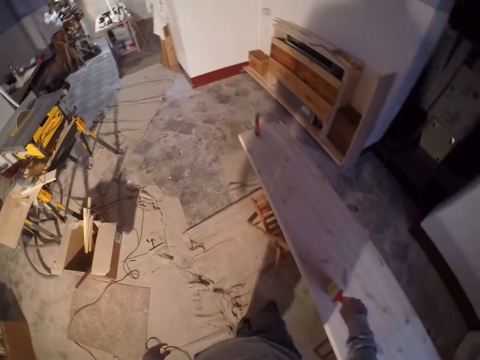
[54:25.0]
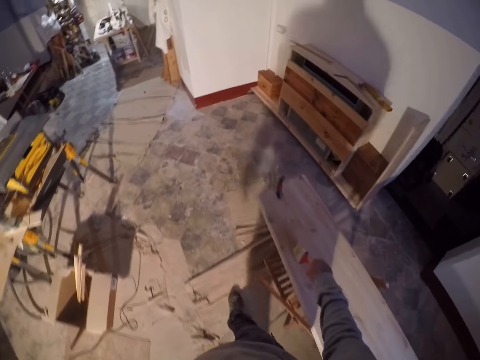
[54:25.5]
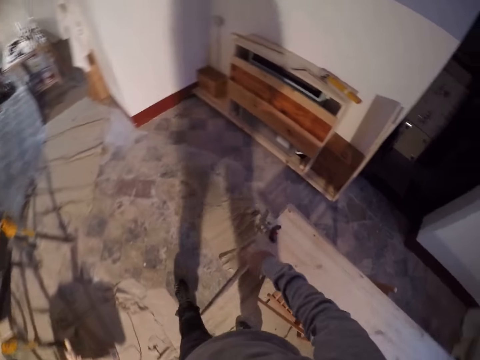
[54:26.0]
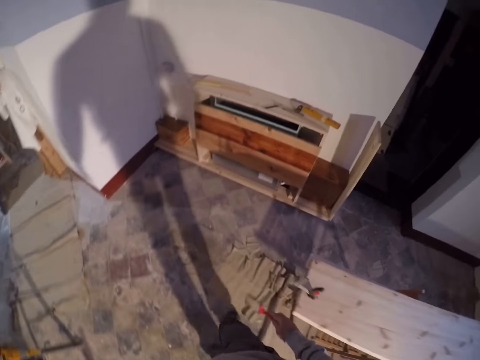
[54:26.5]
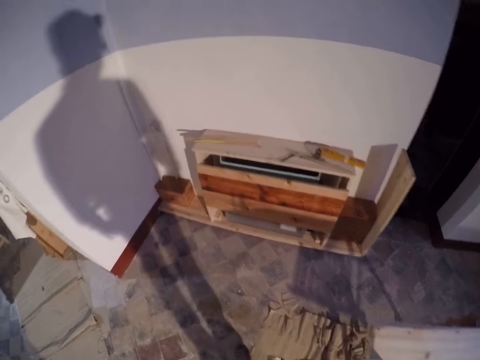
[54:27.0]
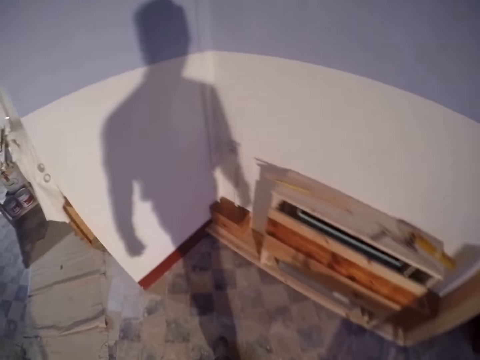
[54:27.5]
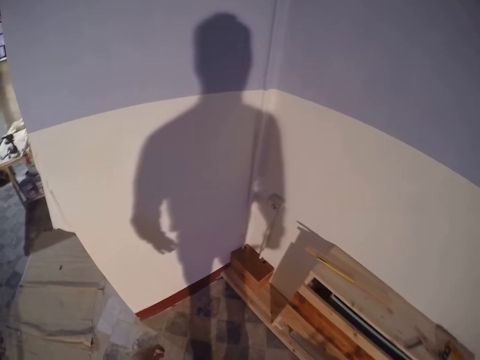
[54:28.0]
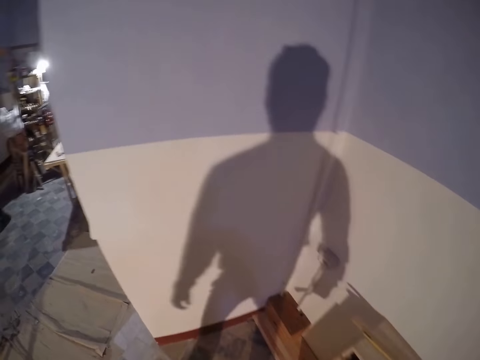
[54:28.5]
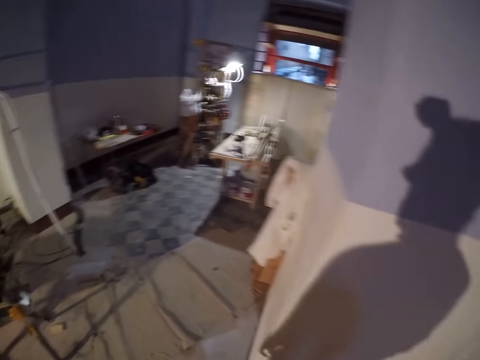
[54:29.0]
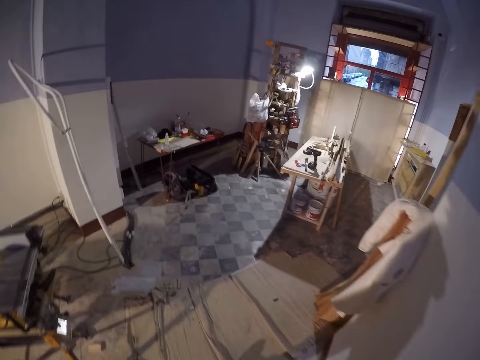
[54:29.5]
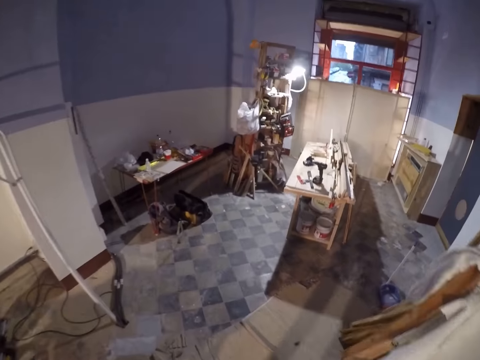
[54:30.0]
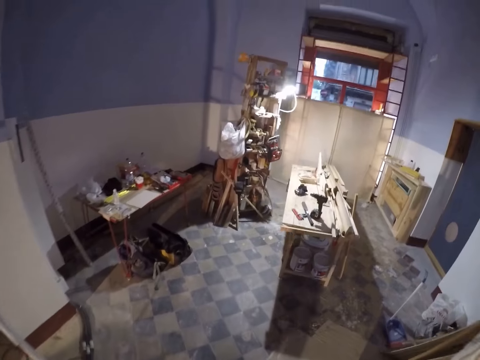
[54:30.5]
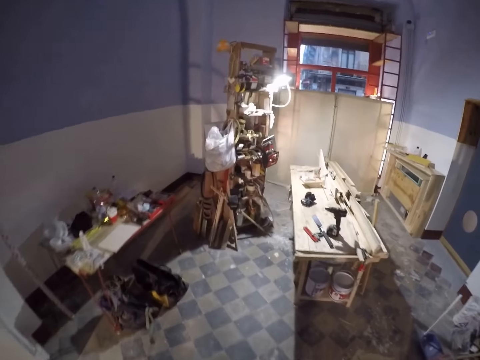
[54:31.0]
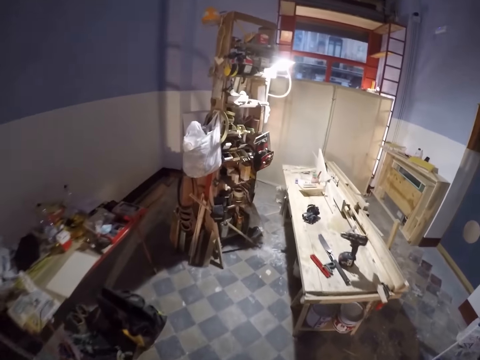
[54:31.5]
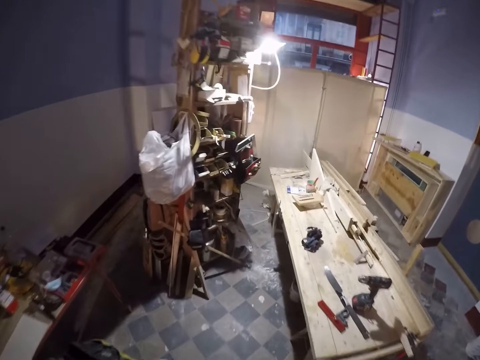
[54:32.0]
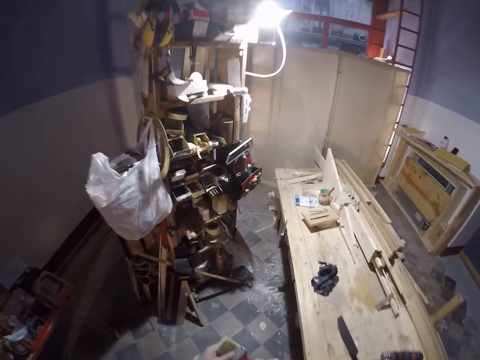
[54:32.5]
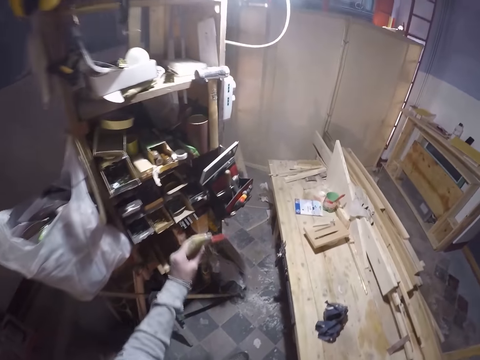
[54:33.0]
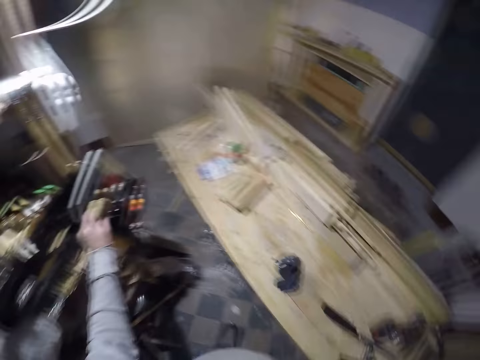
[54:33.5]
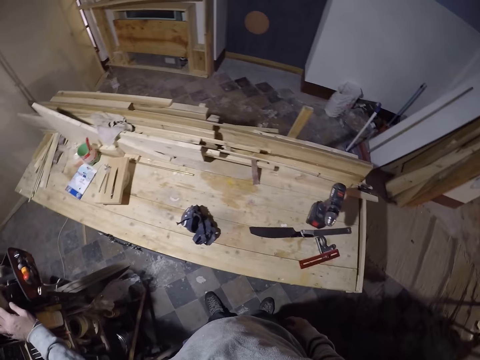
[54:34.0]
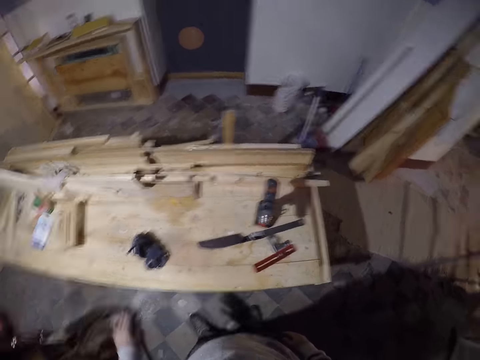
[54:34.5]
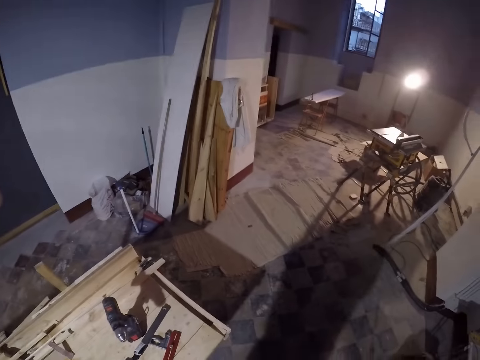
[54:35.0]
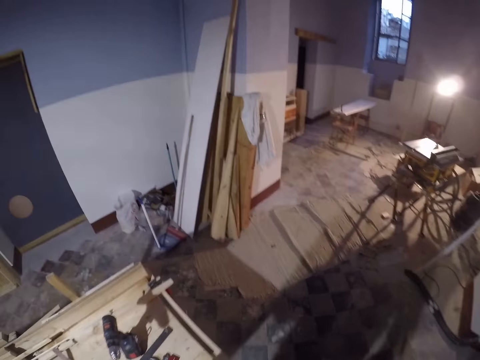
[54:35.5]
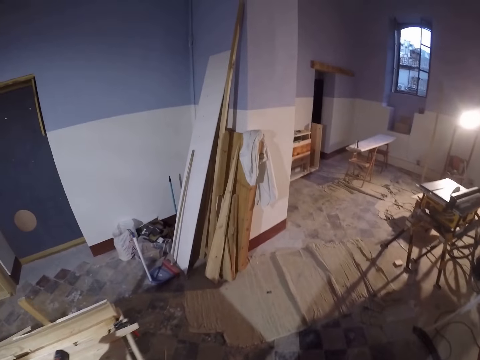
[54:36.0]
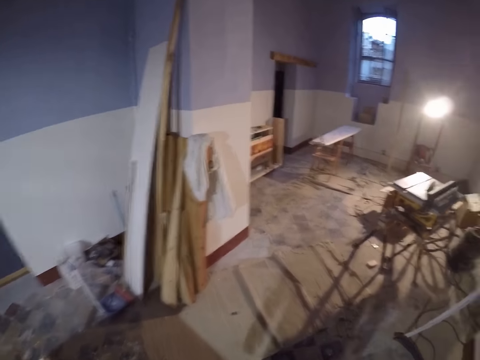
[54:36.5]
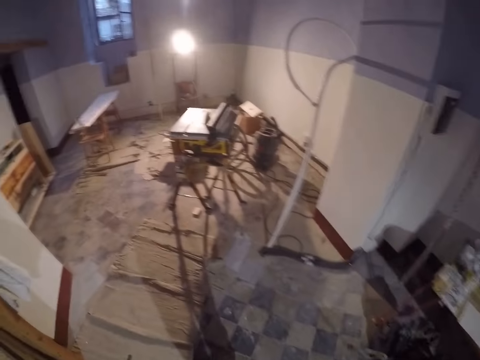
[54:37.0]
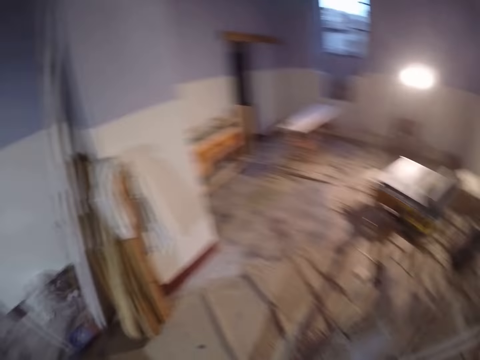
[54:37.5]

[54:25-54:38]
The camera wearer drops the brush in his left hand on a drawer or in the tool box.

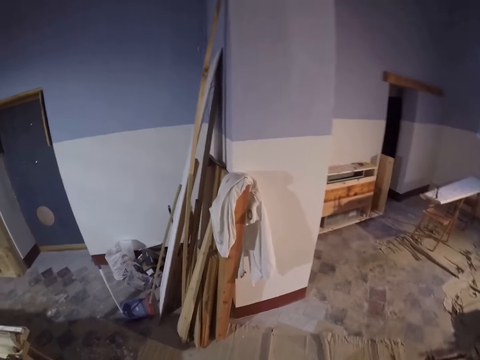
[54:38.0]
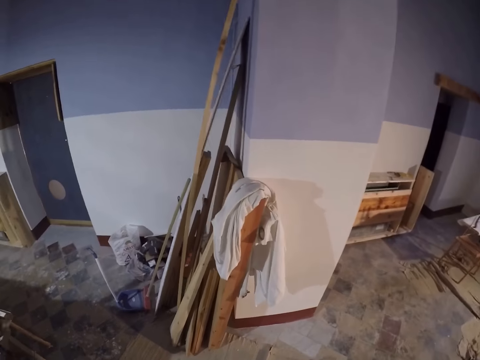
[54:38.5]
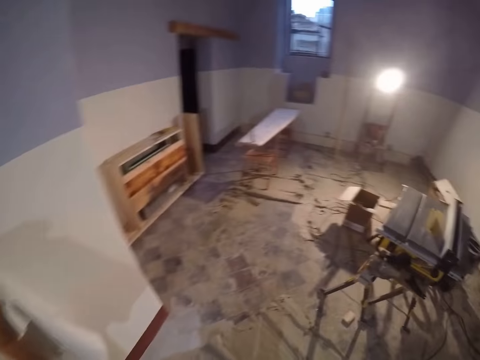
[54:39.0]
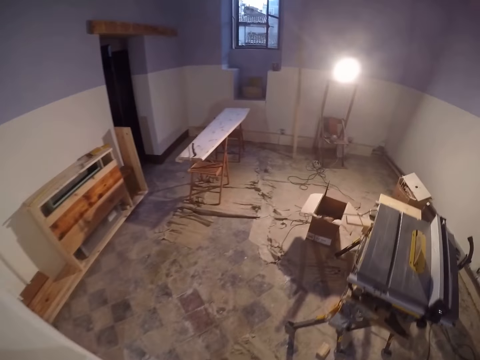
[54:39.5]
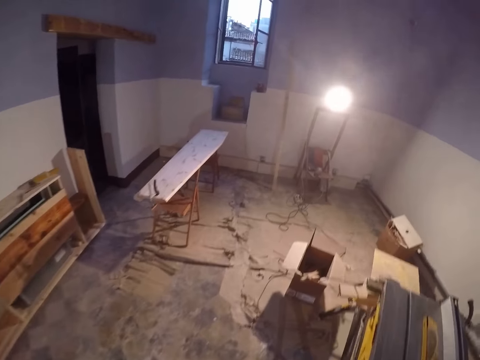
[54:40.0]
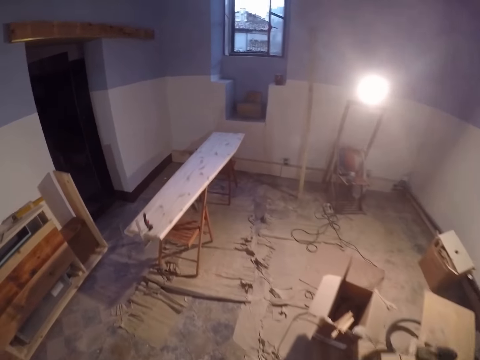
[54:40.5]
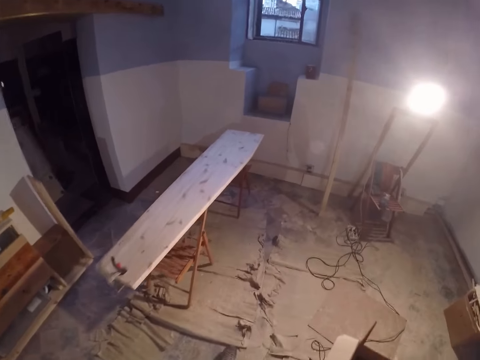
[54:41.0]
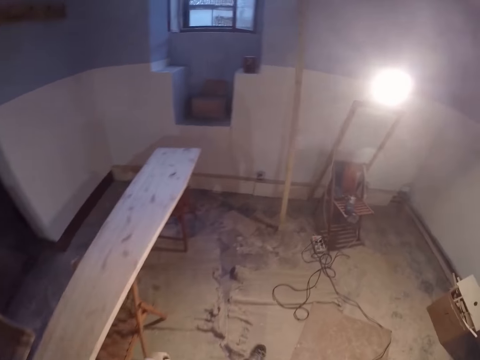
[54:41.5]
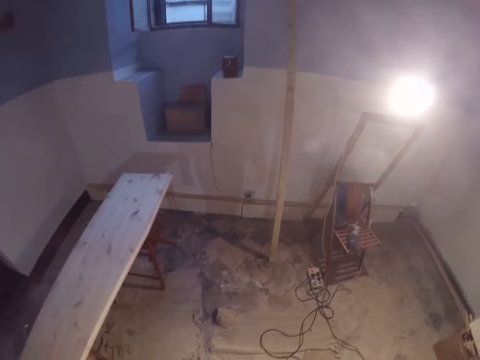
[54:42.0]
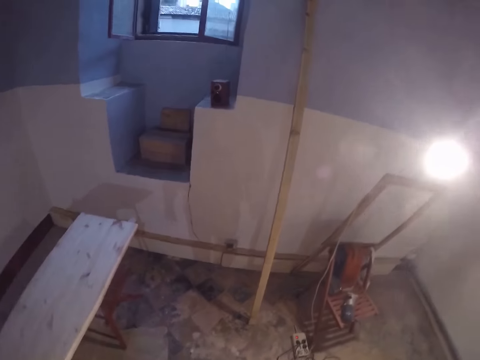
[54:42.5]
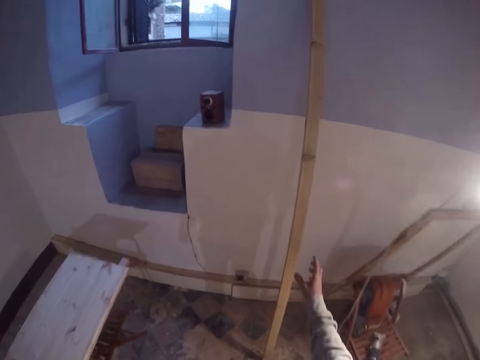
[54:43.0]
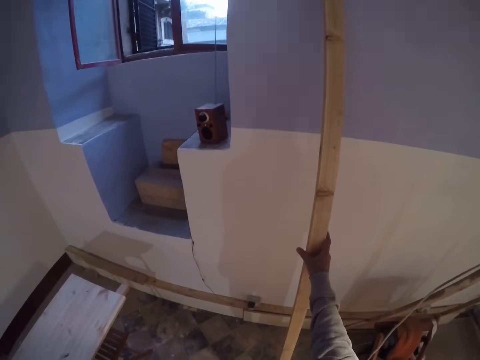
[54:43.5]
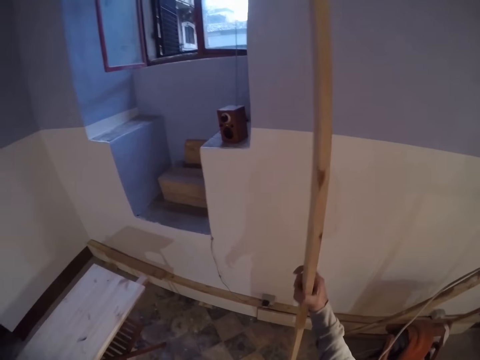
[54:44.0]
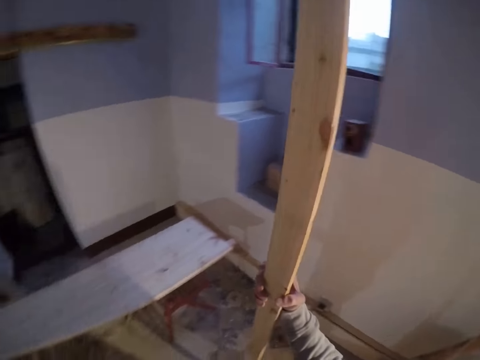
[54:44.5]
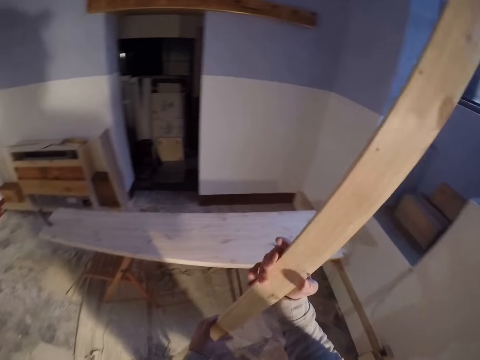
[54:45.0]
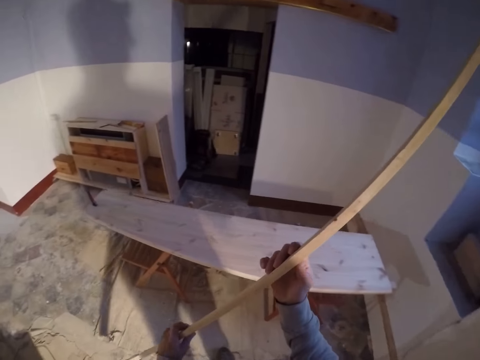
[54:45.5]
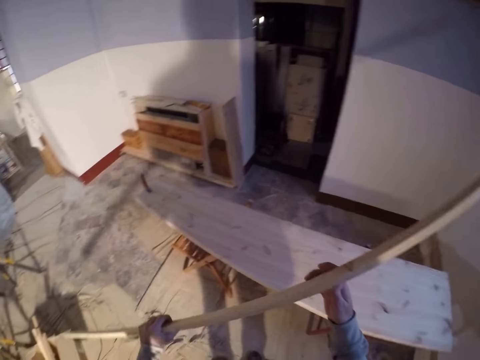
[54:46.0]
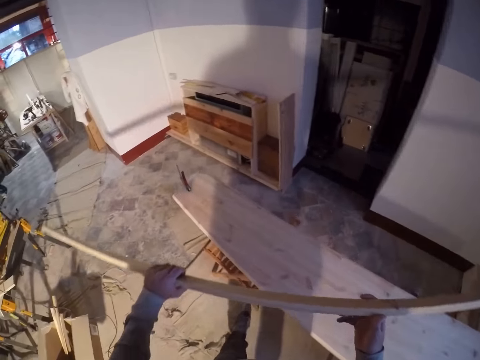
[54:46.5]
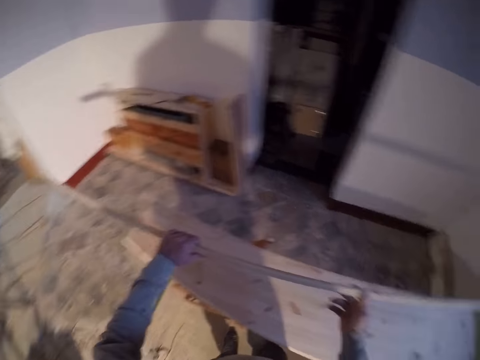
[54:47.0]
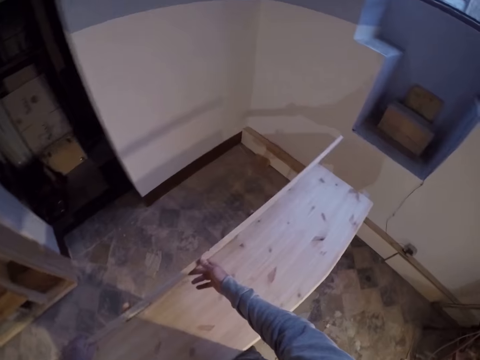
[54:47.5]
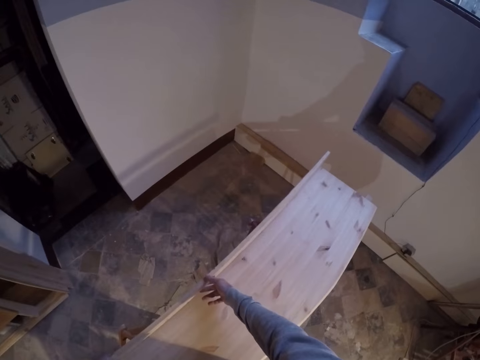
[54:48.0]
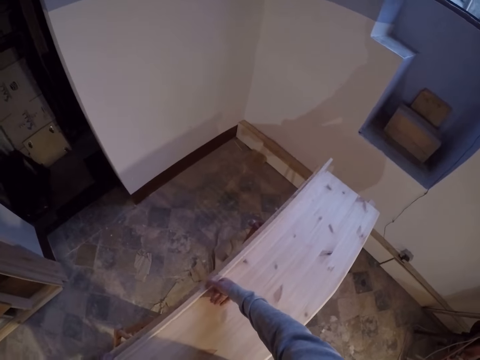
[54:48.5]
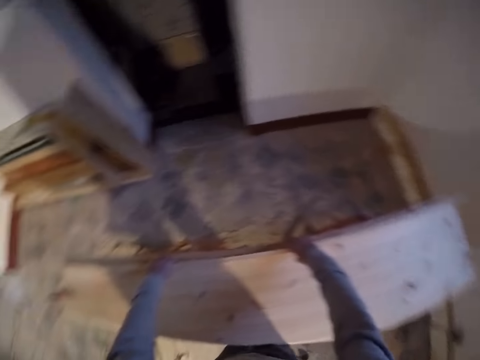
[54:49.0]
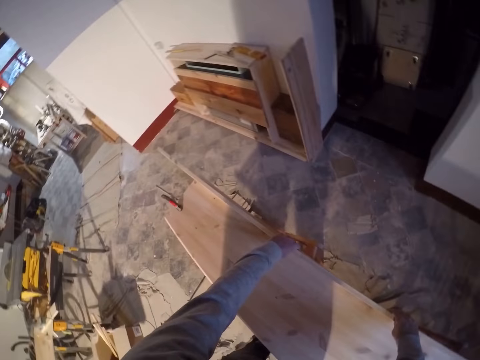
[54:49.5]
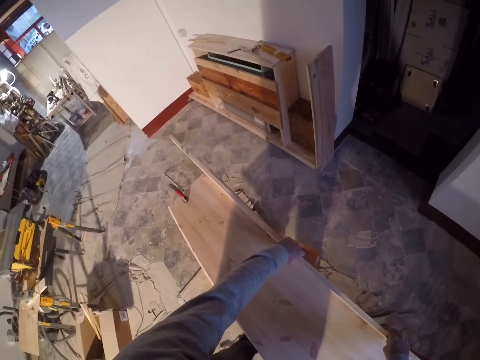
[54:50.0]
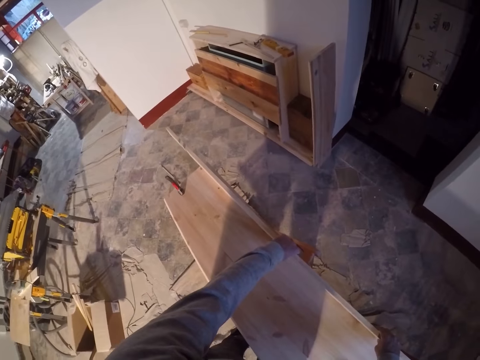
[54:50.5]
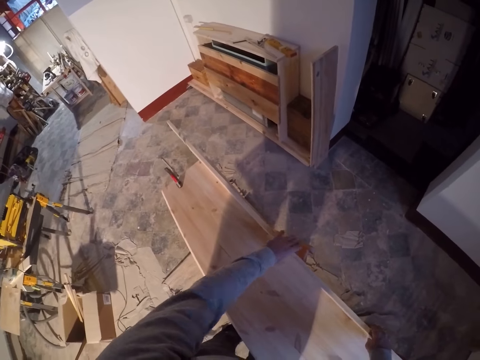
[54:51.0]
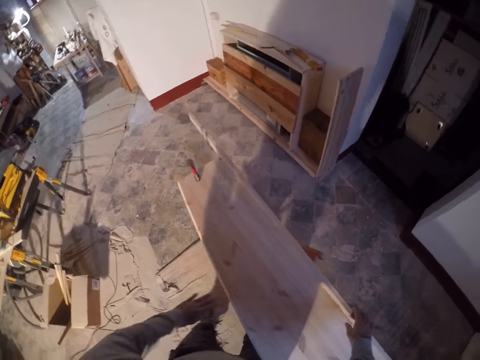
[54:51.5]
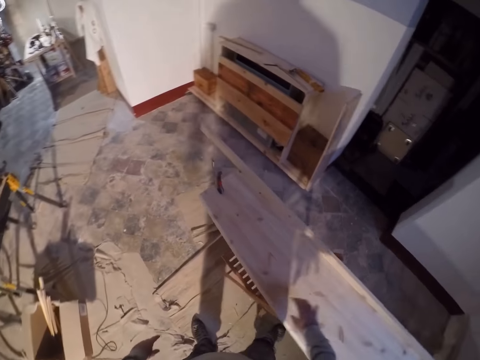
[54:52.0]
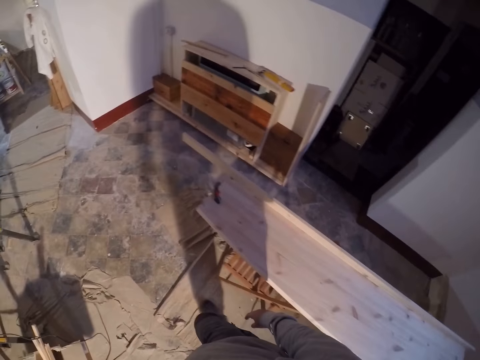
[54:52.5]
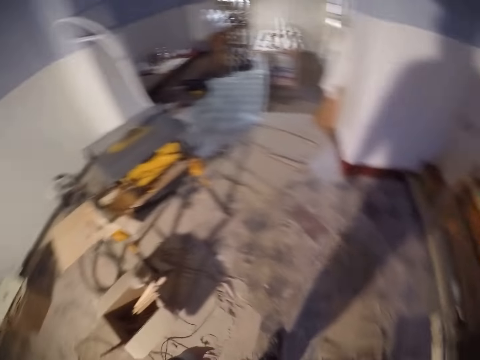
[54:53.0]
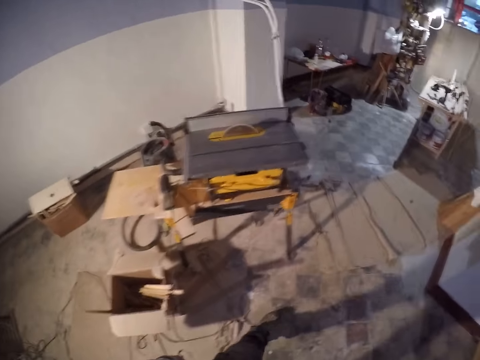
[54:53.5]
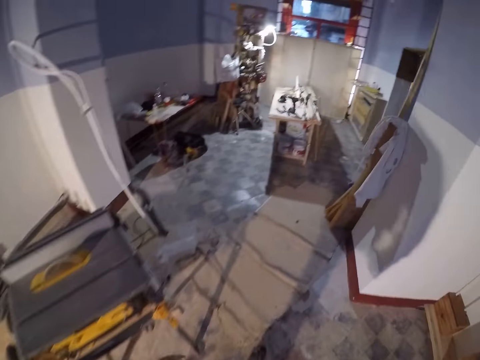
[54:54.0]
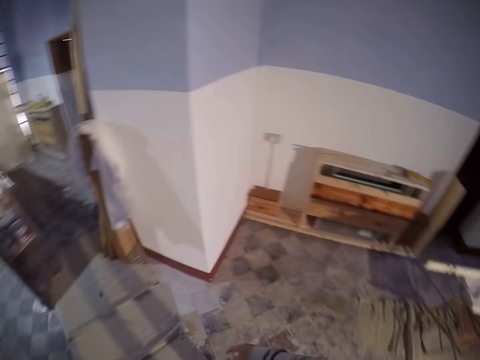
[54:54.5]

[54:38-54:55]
The camera wearer walks in the room. He picks a piece of wood against a wall with his right hand. He places his left hand on the piece of wood in his right hand. He flips the wood with his hands. He places the piece of wood on the plank or wooden table with both hands. He leaves the wood on the wooden table.
